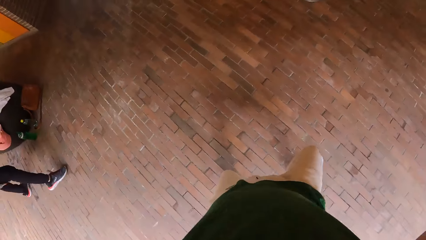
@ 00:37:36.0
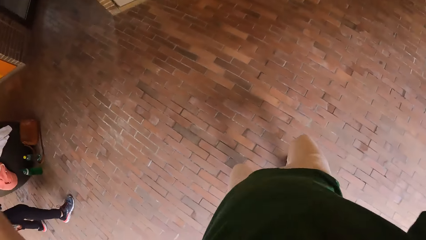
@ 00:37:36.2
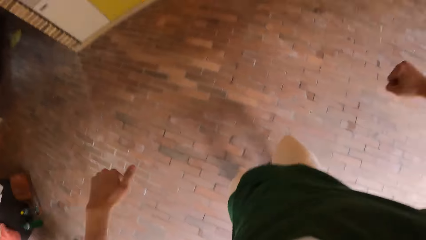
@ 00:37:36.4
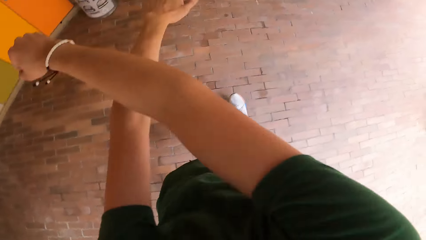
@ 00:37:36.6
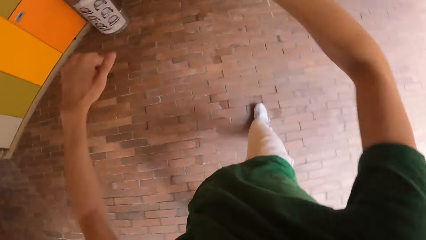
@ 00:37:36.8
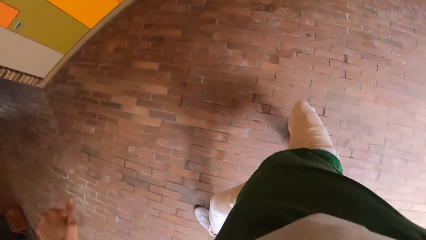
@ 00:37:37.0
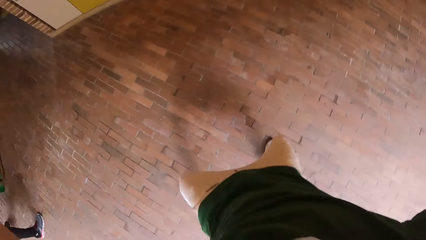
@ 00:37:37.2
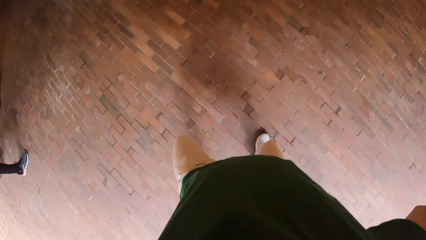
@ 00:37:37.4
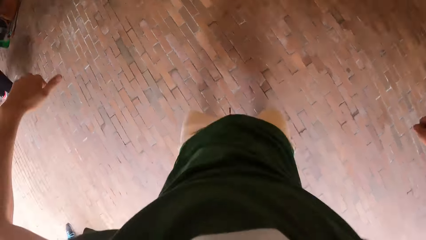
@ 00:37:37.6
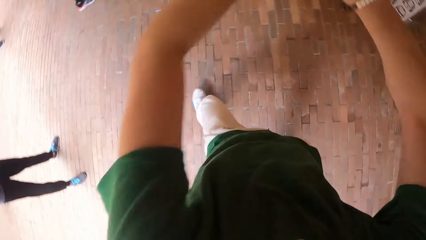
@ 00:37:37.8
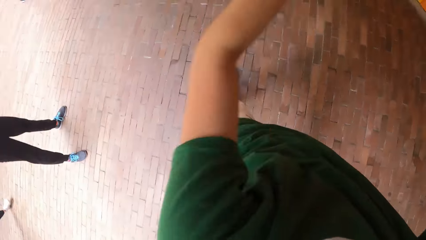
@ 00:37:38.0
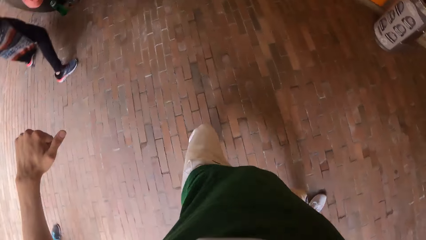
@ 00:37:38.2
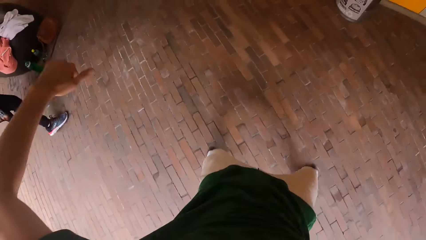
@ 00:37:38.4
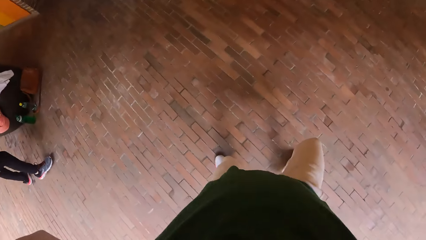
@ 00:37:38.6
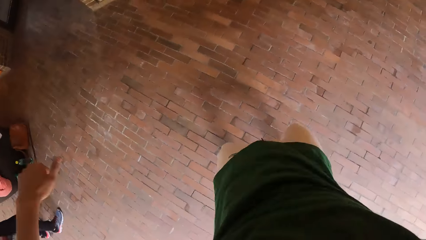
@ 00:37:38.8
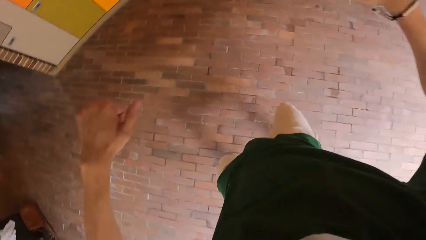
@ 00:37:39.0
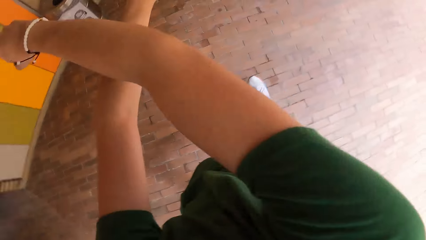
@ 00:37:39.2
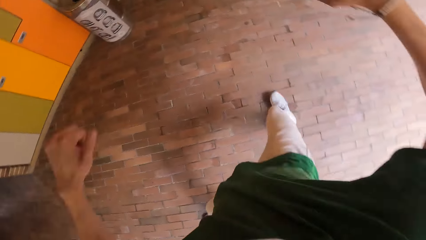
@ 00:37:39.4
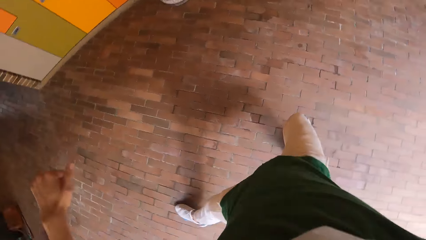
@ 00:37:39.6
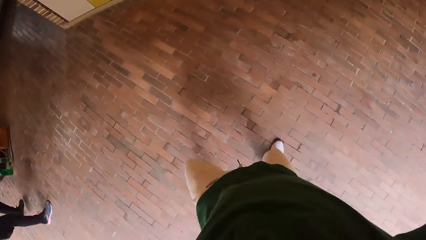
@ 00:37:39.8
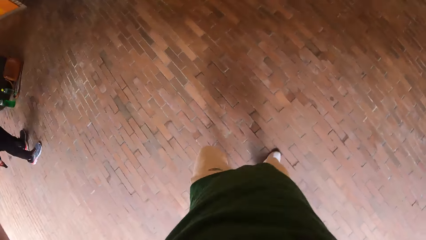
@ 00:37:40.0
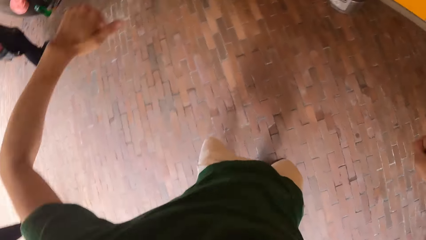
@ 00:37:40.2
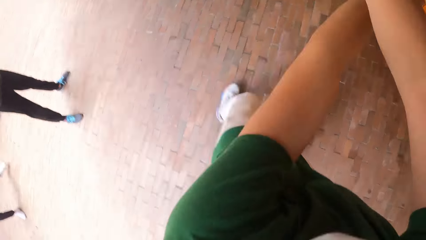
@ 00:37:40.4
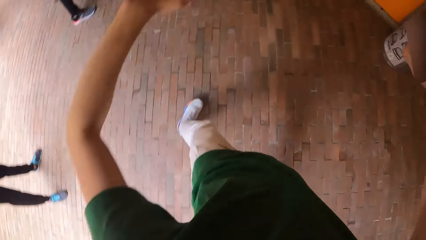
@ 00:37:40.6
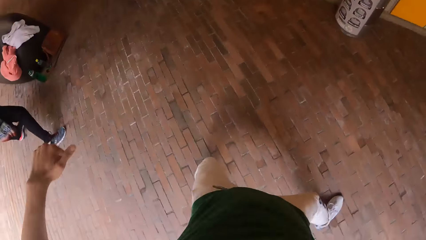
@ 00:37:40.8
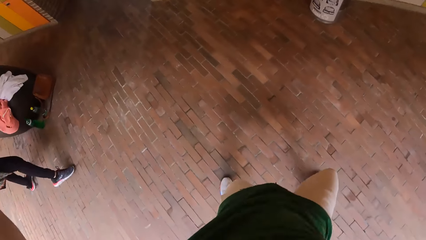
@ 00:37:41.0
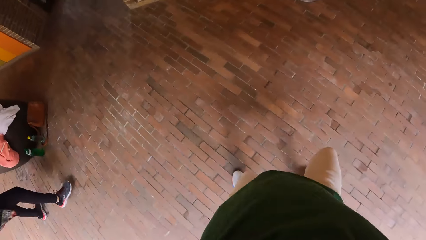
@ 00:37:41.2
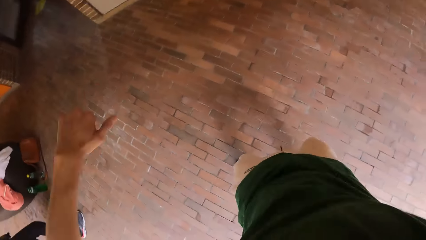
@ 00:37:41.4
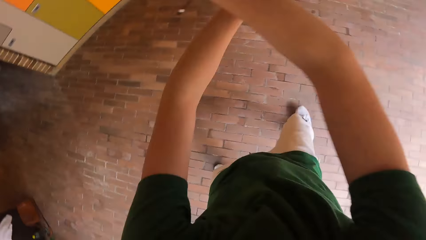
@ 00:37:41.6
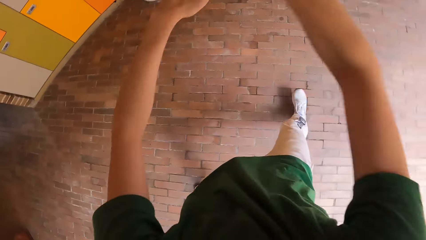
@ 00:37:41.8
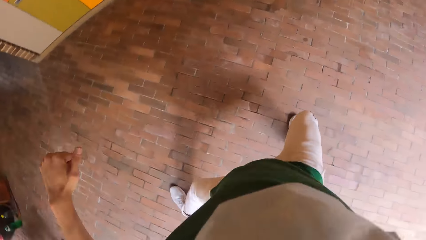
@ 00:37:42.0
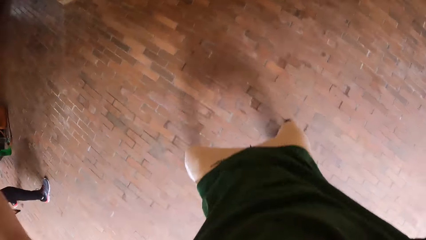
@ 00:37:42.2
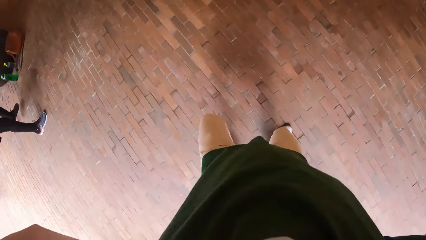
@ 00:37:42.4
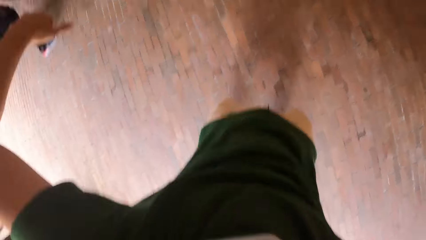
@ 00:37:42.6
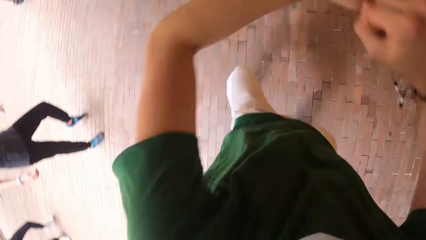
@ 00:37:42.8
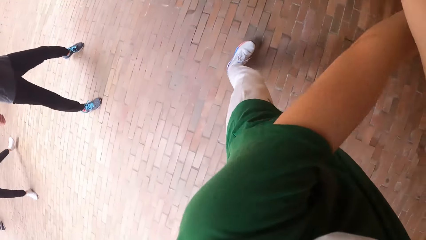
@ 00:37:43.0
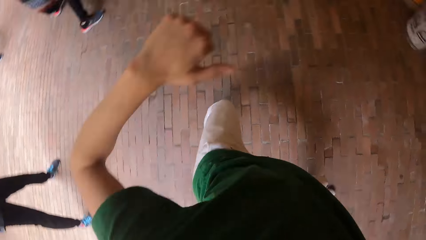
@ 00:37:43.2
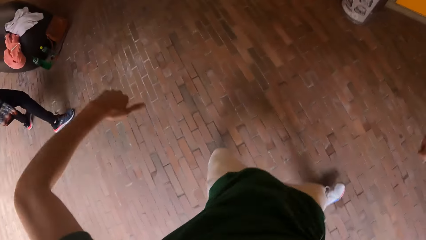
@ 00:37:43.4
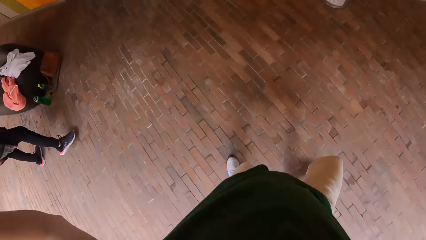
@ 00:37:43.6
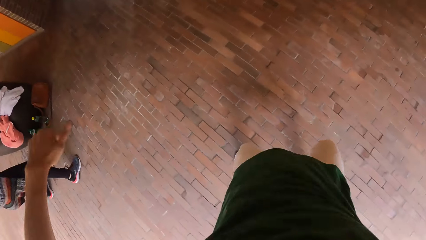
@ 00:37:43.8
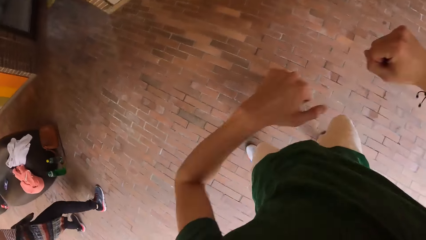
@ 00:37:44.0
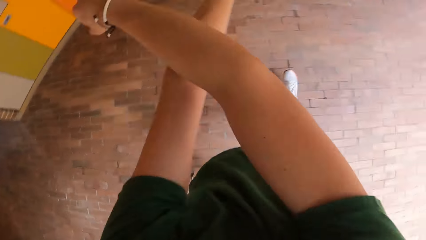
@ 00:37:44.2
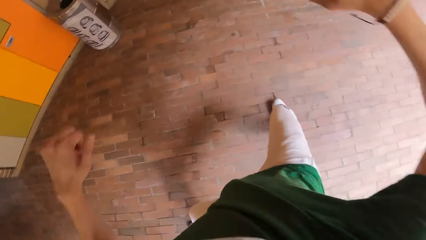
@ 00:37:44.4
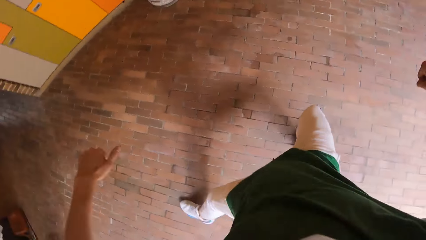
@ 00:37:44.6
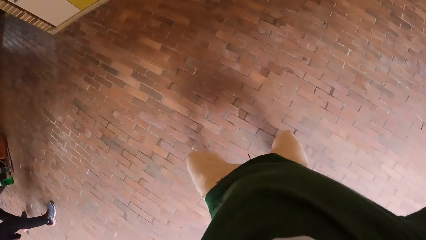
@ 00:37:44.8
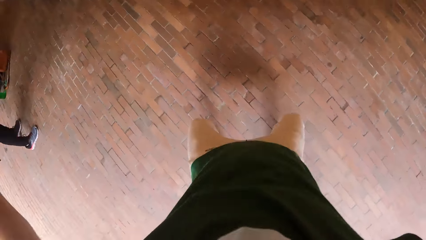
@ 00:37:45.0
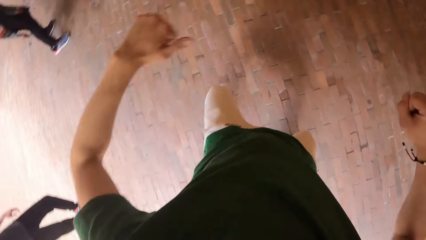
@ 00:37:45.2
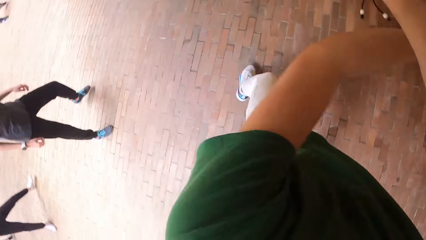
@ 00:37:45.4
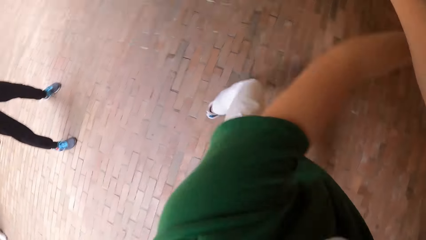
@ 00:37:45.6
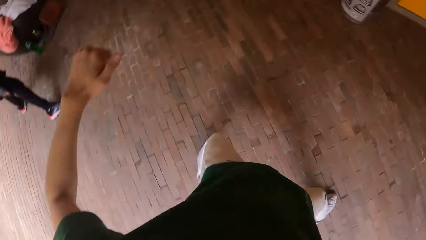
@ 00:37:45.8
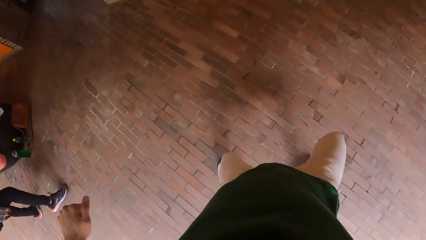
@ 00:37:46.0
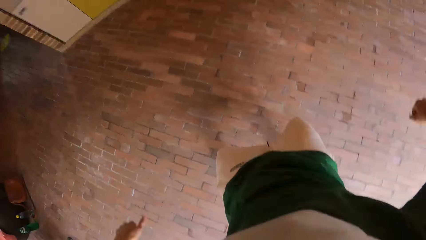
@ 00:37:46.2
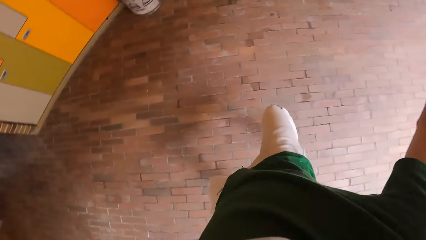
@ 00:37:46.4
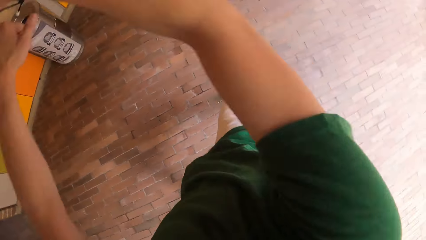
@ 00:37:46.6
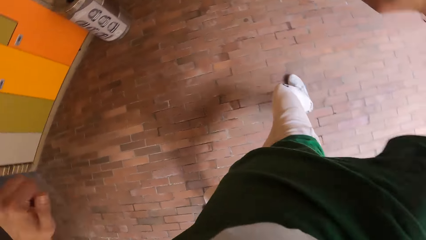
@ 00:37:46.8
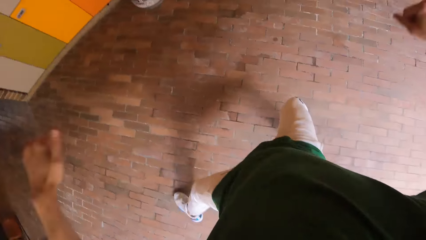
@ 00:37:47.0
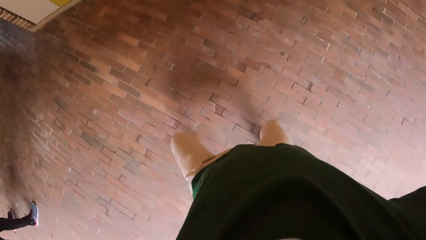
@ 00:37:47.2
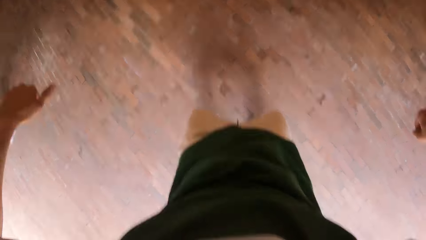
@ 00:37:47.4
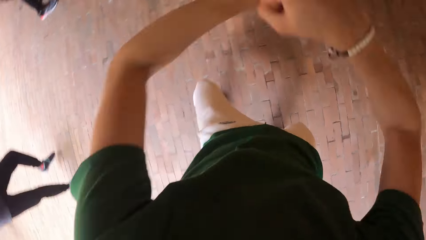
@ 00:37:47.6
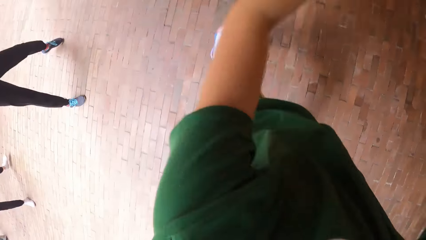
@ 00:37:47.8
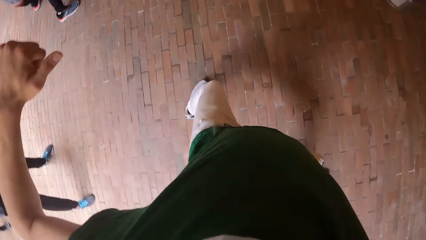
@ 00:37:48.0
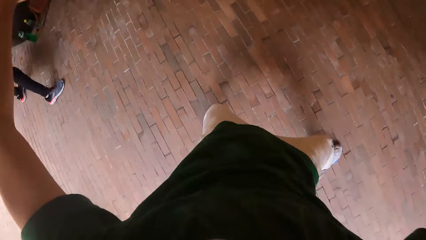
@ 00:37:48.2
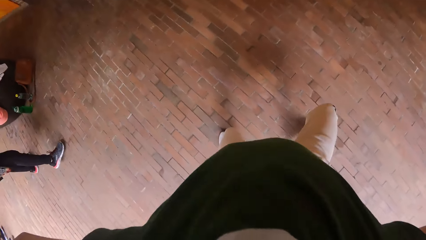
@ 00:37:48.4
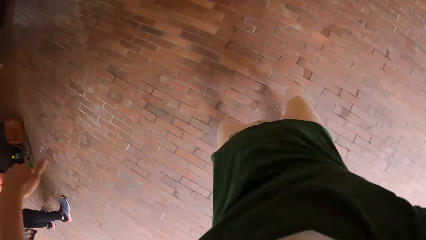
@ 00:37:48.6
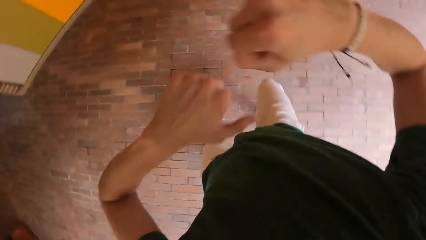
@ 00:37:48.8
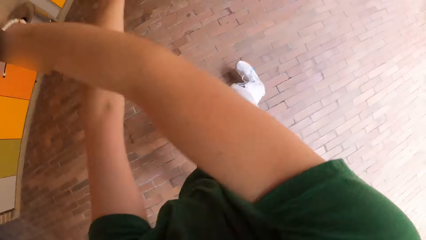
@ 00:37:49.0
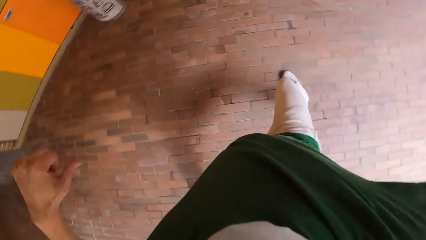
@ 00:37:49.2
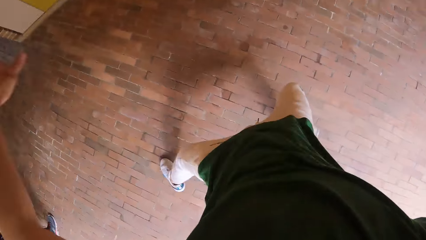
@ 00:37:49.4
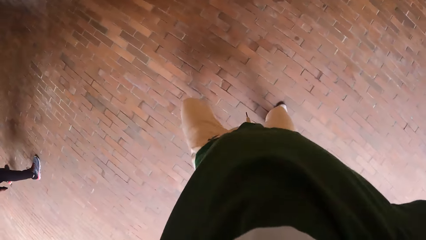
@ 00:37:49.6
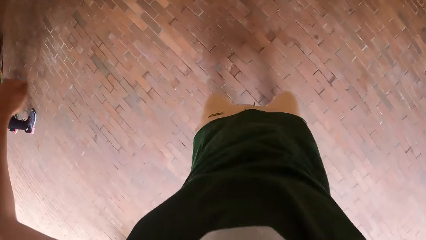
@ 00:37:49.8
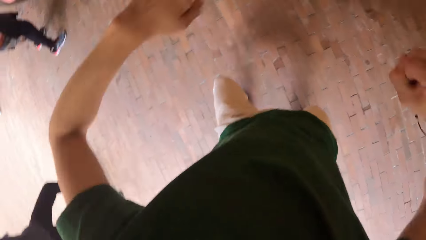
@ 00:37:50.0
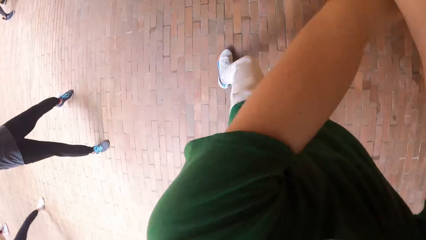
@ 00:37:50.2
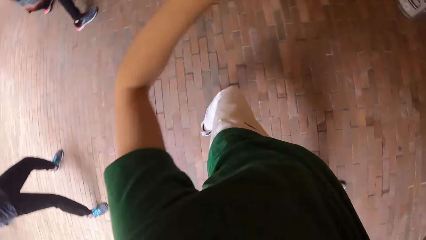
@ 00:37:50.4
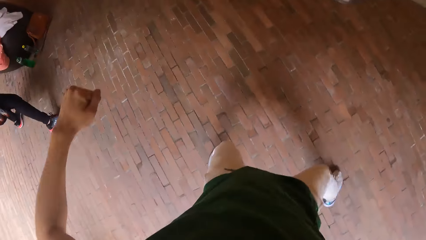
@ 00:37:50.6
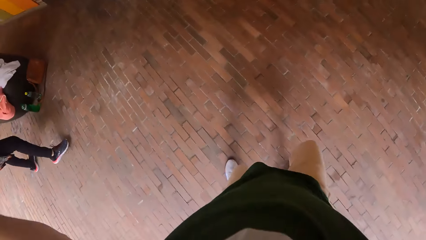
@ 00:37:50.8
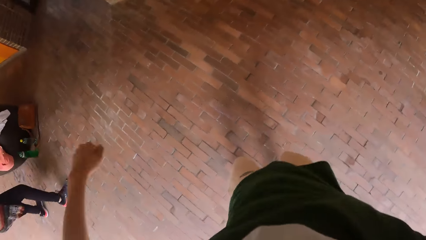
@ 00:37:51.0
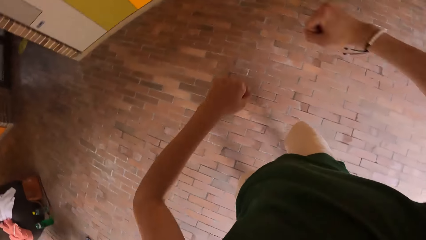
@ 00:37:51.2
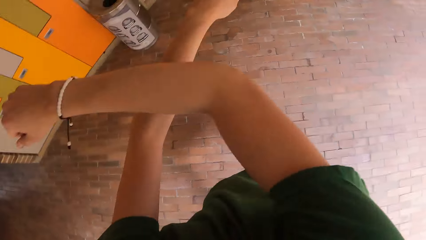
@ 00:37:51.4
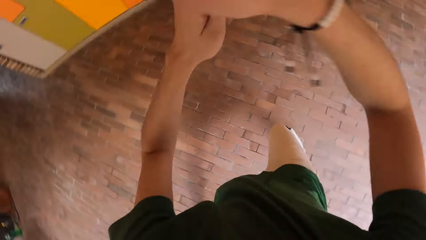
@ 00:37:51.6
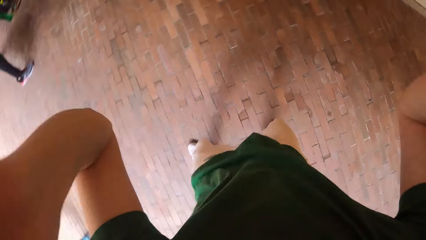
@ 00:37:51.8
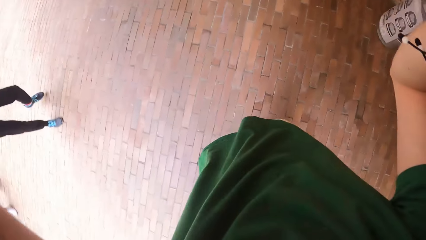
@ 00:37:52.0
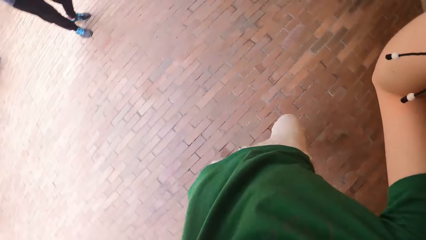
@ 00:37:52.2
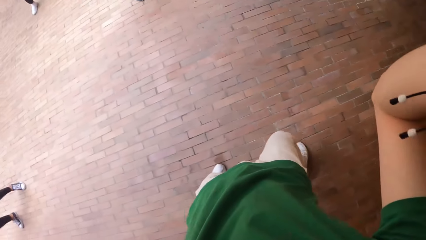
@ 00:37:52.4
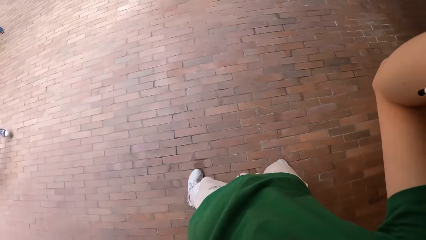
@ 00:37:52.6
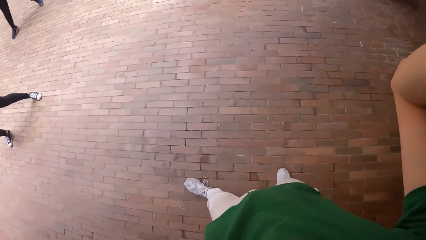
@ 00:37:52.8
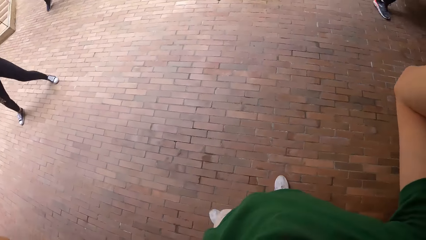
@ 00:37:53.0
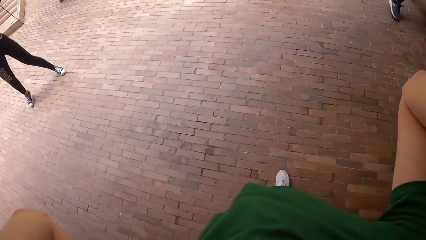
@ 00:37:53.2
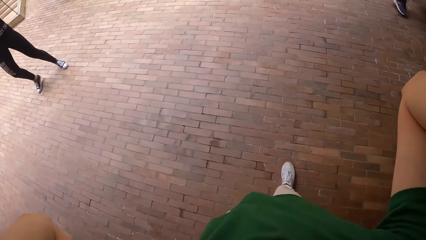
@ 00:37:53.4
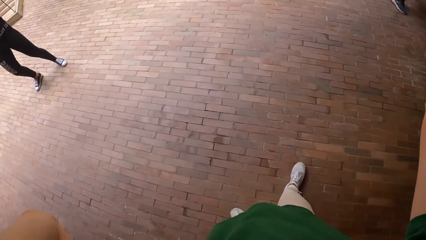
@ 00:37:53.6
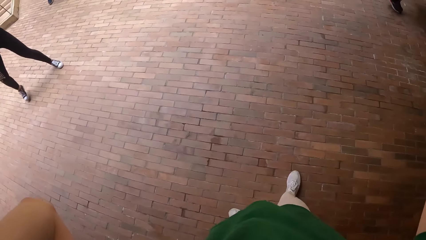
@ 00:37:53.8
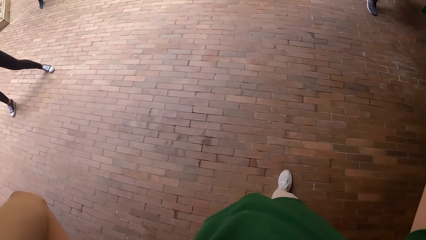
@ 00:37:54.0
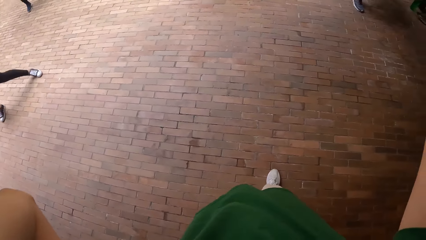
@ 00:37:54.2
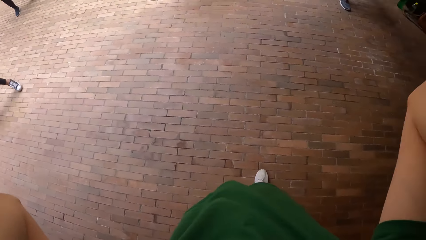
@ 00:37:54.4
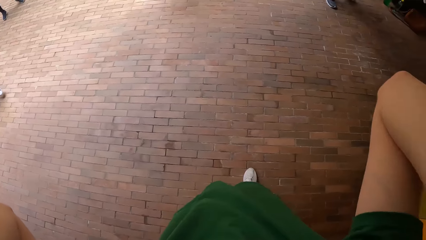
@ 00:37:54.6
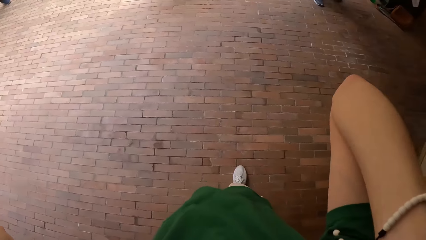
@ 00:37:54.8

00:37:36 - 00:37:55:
The camera wearer adjusts his camera on his head with both hands. He turns left.
